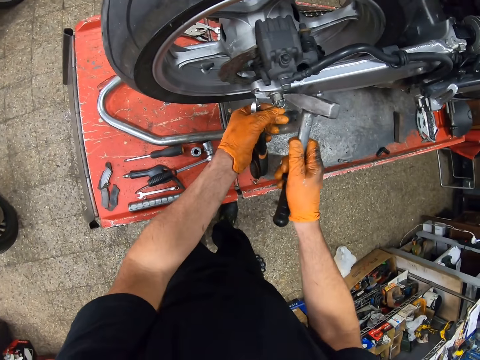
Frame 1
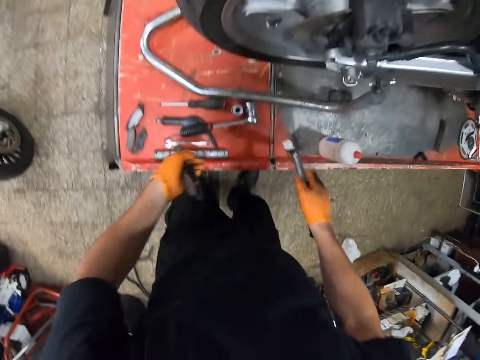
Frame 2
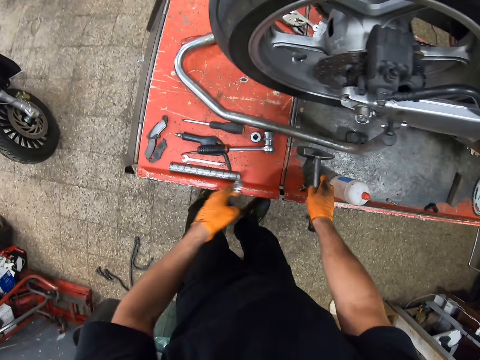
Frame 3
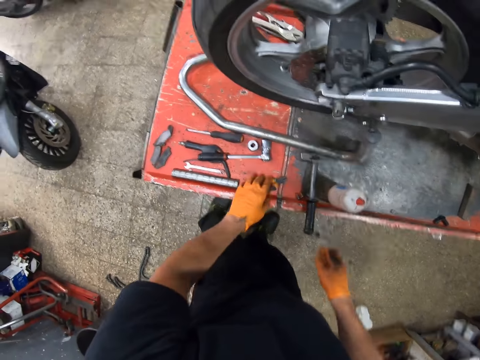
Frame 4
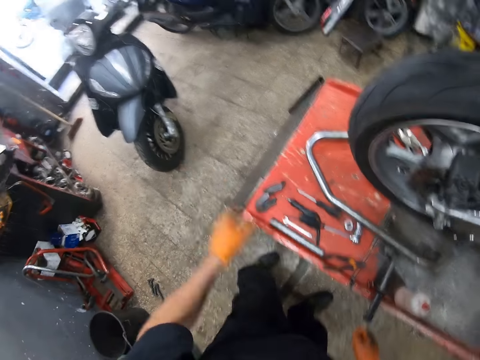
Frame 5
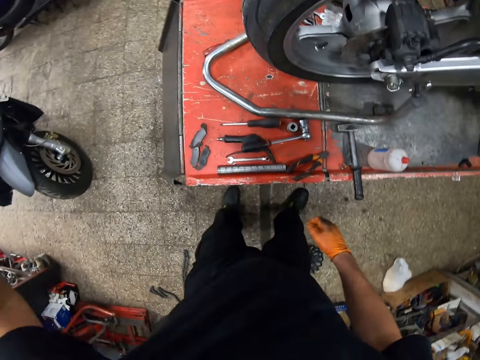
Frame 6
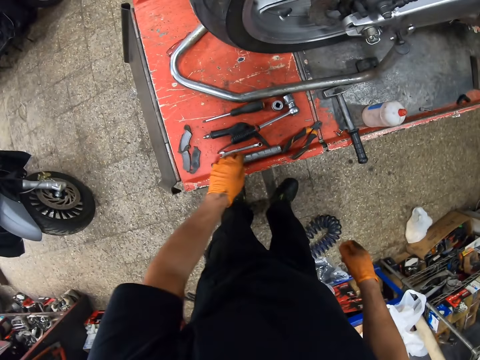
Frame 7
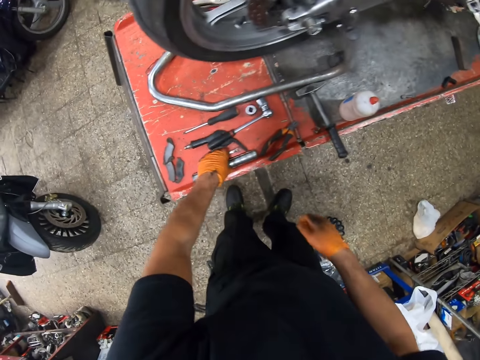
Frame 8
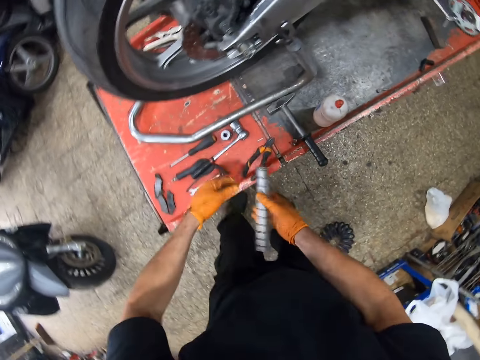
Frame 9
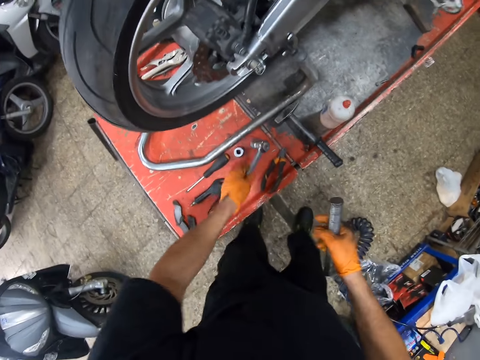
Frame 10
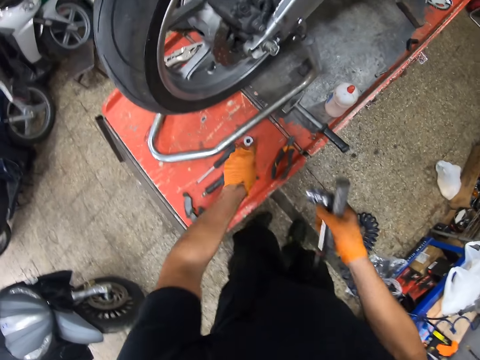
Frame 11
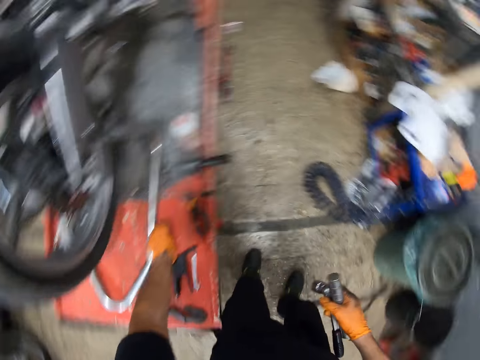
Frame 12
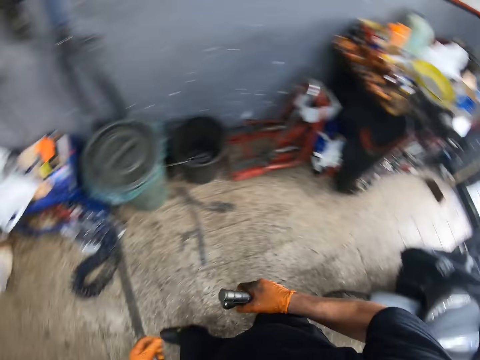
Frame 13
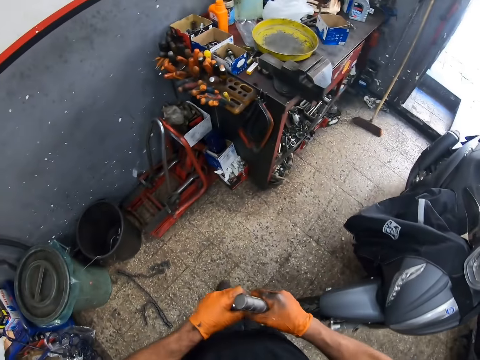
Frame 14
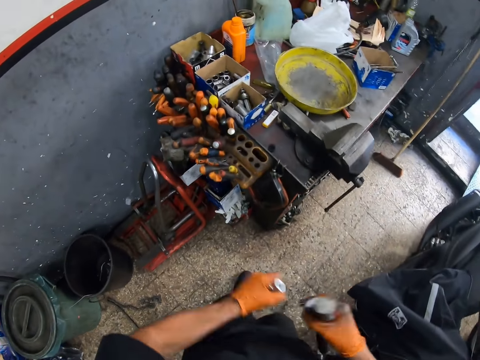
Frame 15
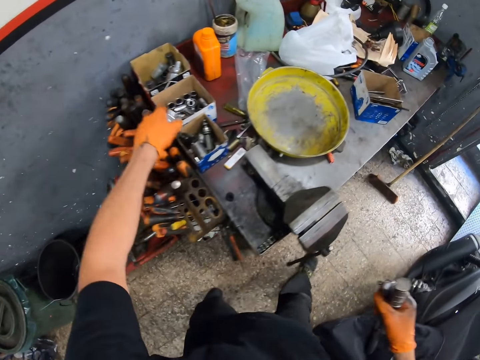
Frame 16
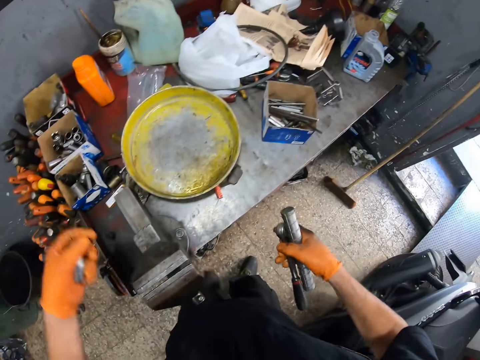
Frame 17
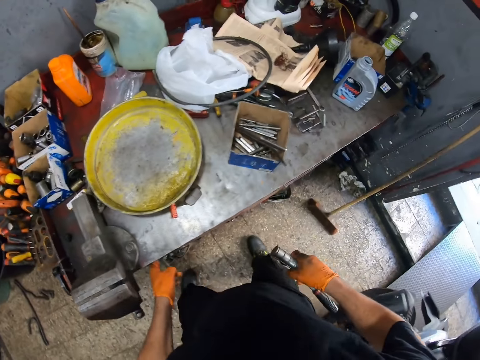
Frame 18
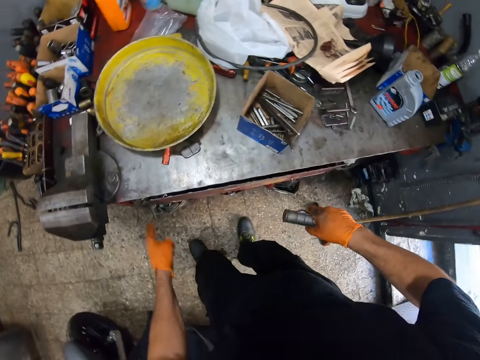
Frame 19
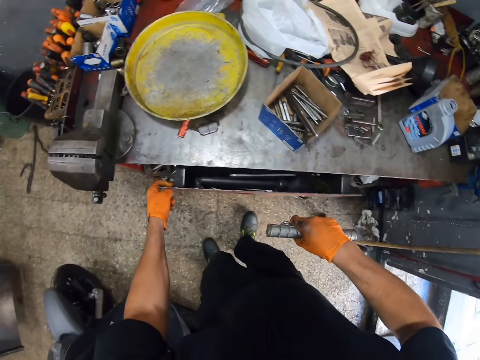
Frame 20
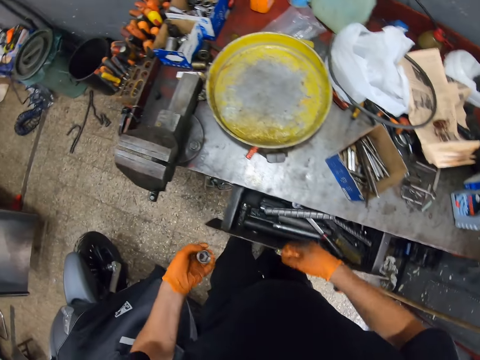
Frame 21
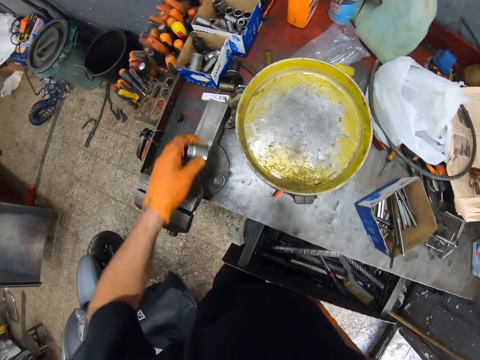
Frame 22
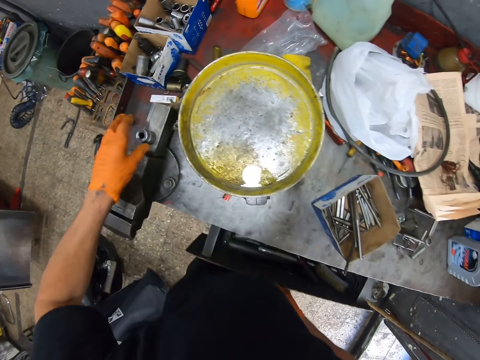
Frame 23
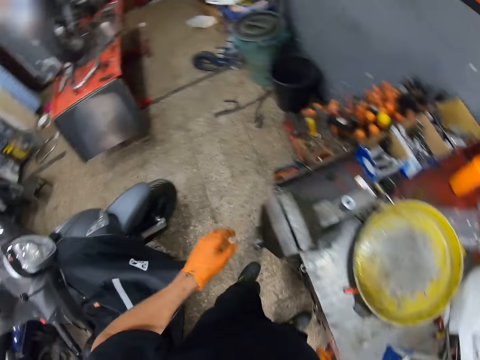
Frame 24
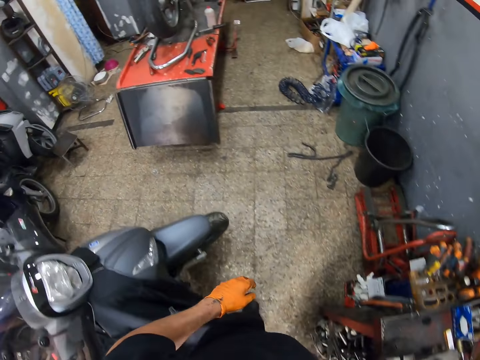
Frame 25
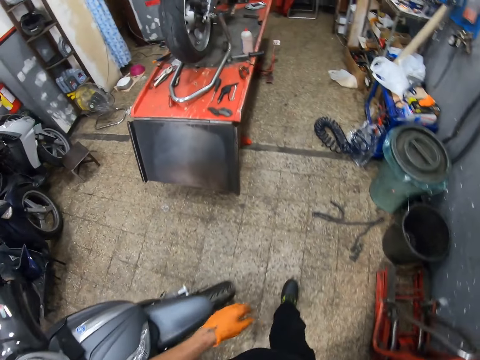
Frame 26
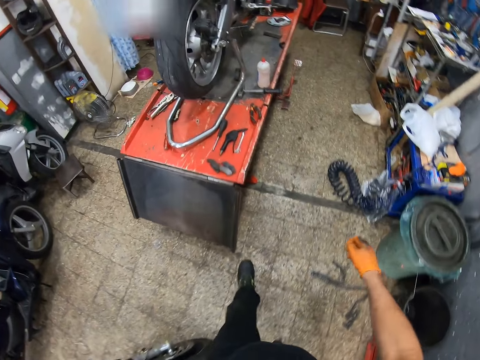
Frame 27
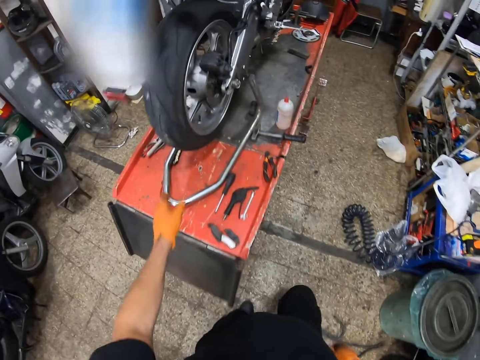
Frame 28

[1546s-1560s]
The camera wearer drops the hammer on the metal with his right gloved hand. He drops the plier on the metal with his left gloved hand. He raises his left hand up. He picks up the metal or steel bar from the metal with his left gloved hand. He passes the metal from his left gloved hand to his right gloved hand. He picks up the ratchet wrench from the metal with his left gloved hand. He passes the ratchet from his left gloved hand to his right gloved hand. He picks up the washer bolt. He walks towards the workbench. He turns around. He throws the washer bolt into the cardboard box. He opens the workbench drawer with his left gloved hand. He puts the steel bar and the ratchet wrench in the workbench drawer with his right gloved hand. He puts the washer bolt on the counter. He turns around. He walks around the garage towards the motorcycle.

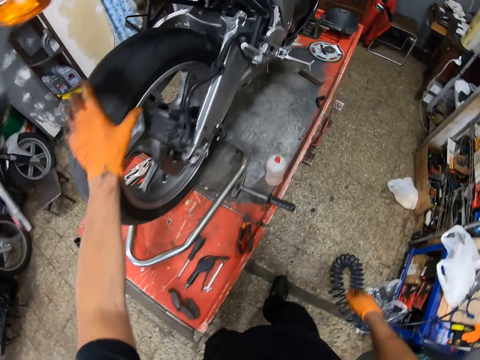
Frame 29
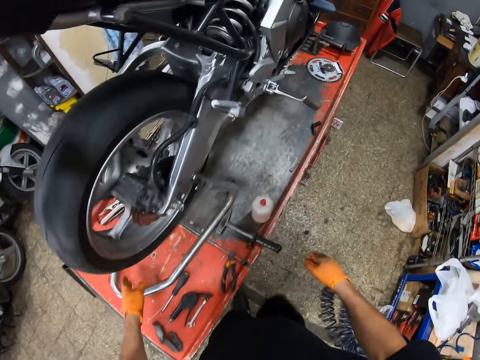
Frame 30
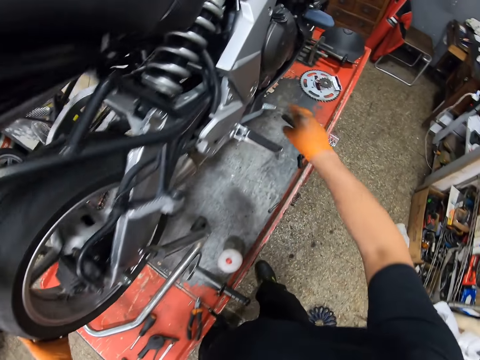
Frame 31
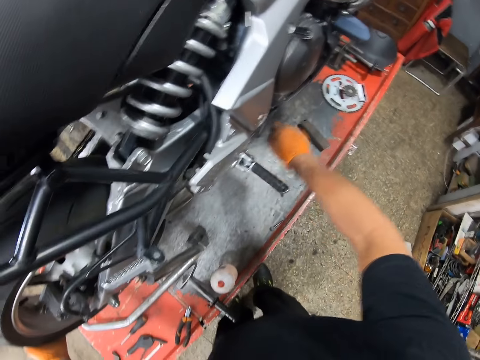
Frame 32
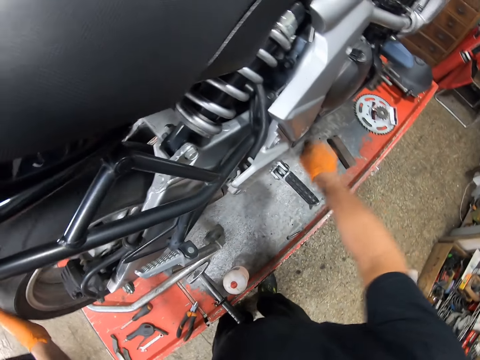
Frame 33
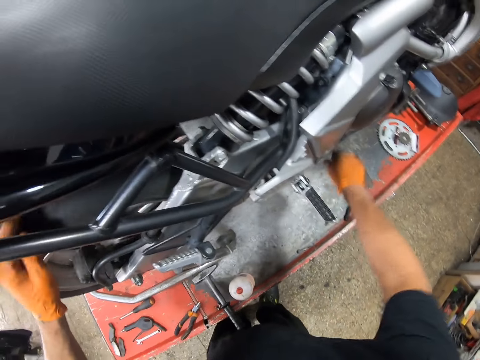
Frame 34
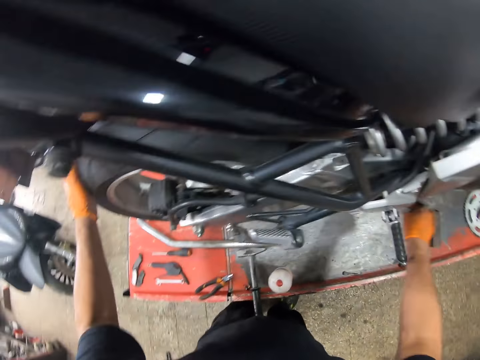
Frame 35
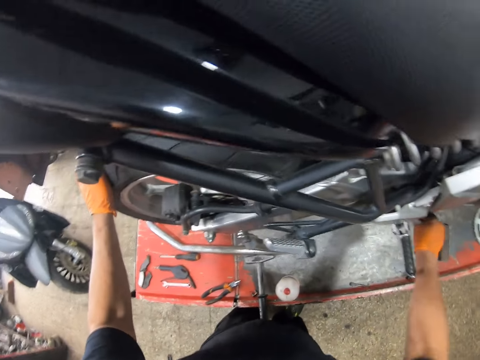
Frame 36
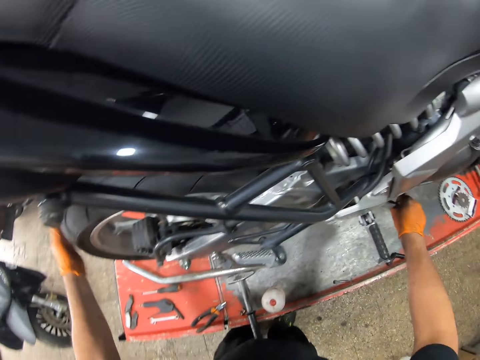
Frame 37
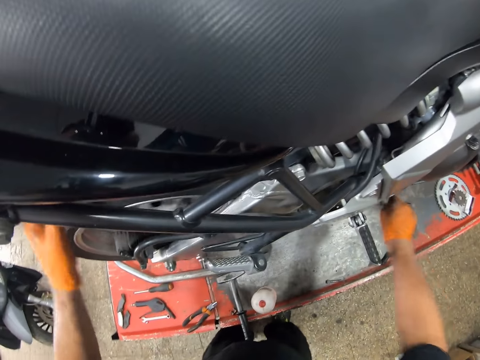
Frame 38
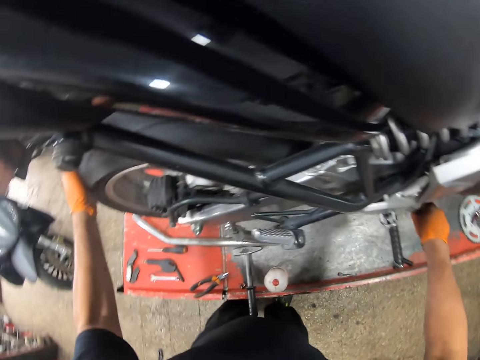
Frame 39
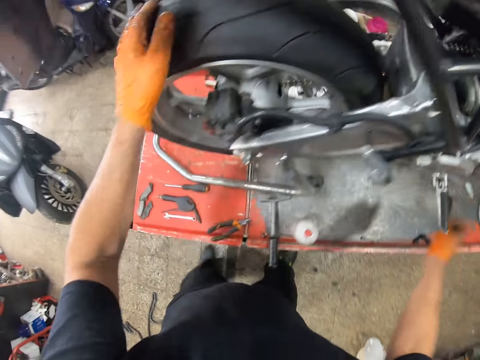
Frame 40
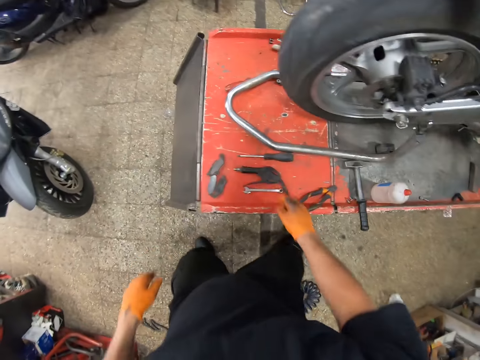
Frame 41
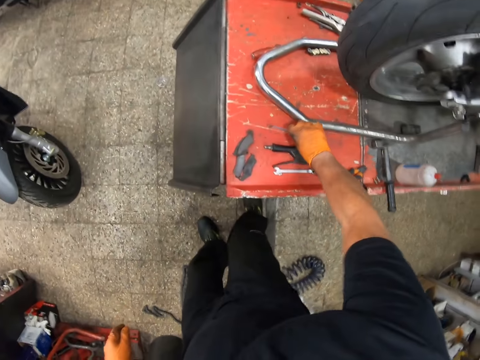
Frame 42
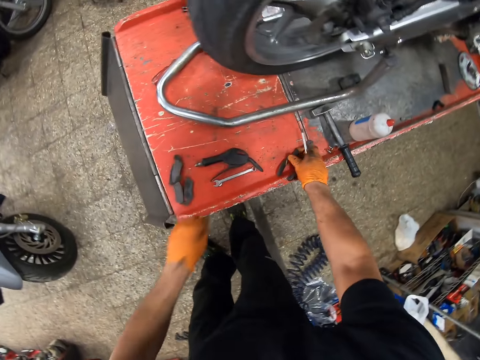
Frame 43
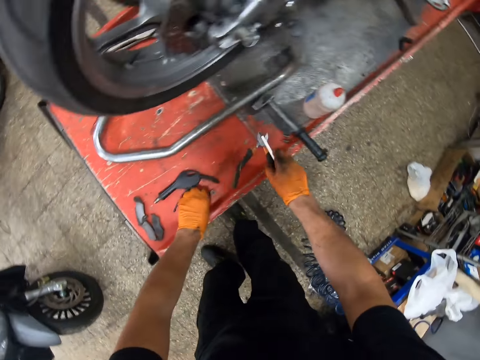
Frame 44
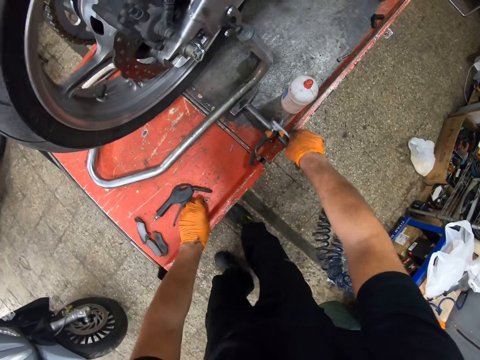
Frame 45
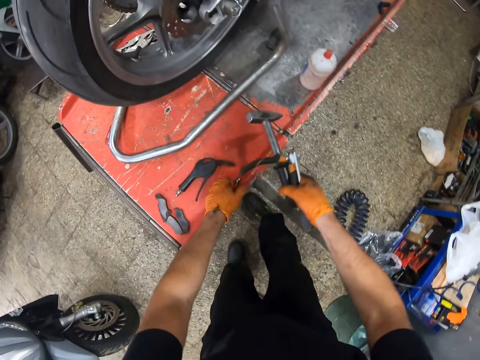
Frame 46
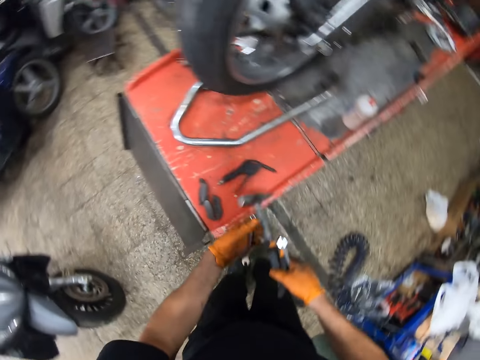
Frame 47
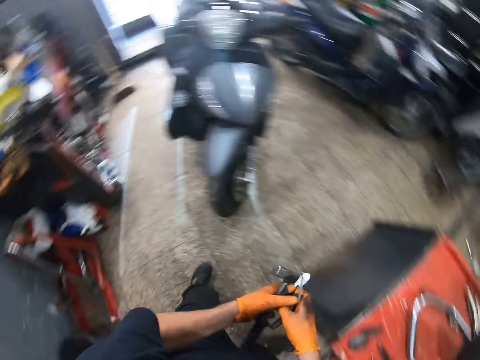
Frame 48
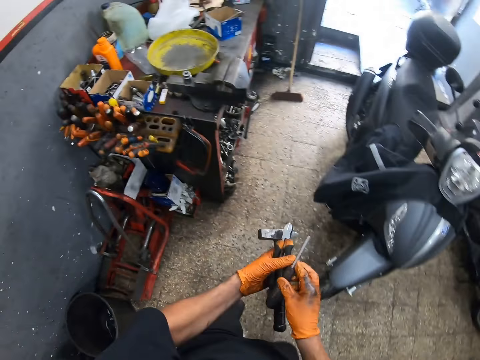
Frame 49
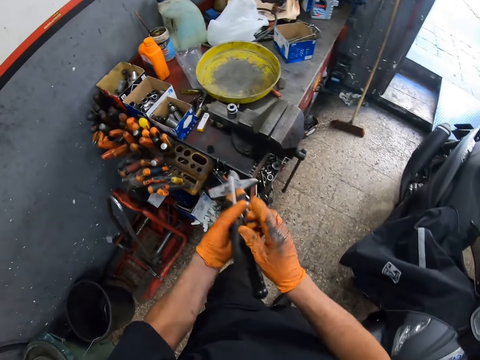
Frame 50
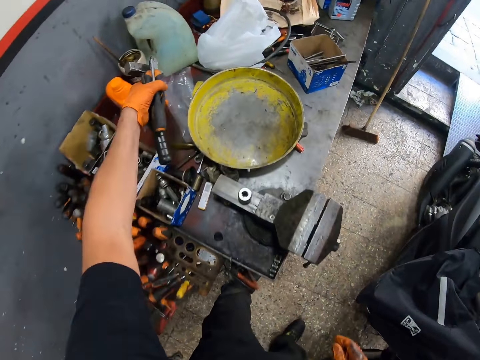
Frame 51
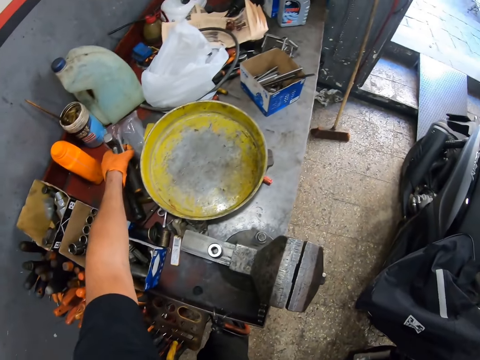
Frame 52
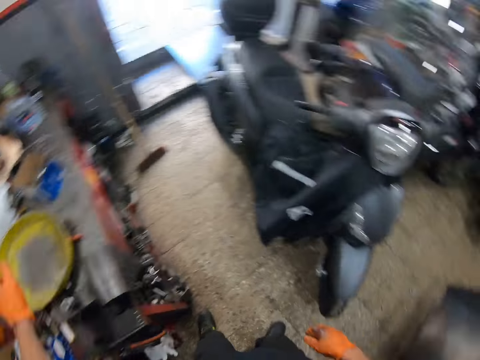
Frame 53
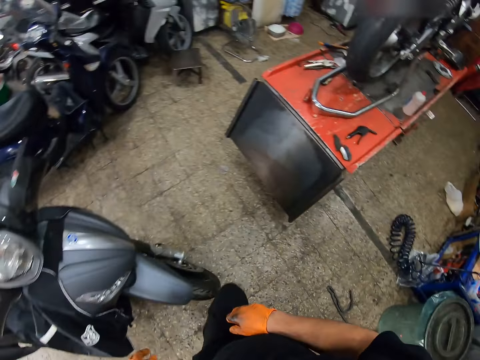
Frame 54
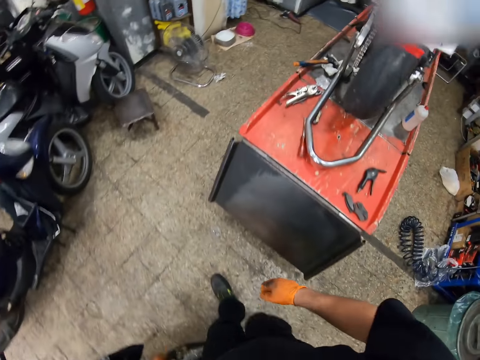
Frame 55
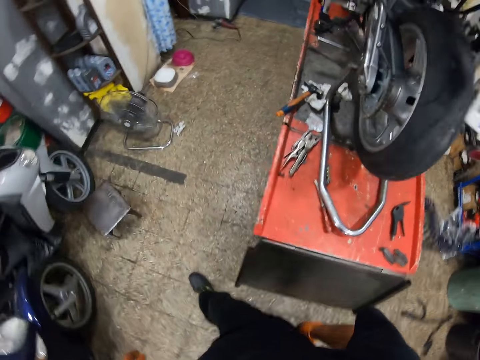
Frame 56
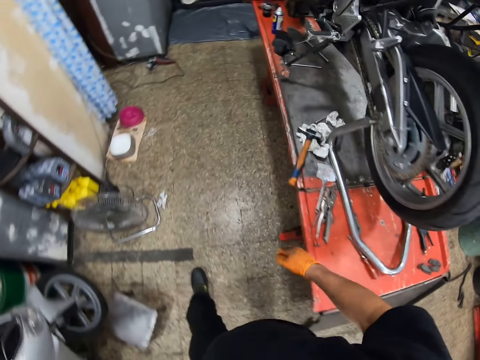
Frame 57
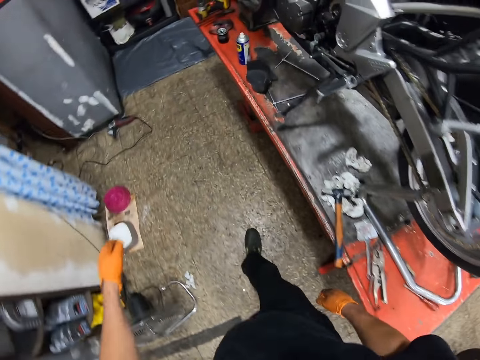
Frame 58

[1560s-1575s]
The camera wearer holds the motorcycle tyre with his left gloved hand. He rotates the wheel. He holds the motorcycle pedal with his right gloved hand. He checks the brake pedal. He holds the motorcycle tyre with his left gloved hand. He rotates the wheel. He picks up a screwdriver from the metal with his right gloved hand. He picks up the plier from the metal with his right gloved hand. He picks up the hammer from the metal with his right gloved hand. He passes the hammer from his right gloved hand to his left gloved hand. He passes the plier from his right gloved hand to his left gloved hand, passes the screwdriver from his right gloved hand to his left gloved hand. He walks around the garage towards the workbench. He drops the plier on the workbench with his left gloved hand, drops the hammer on the workbench with his left gloved hand, drops the screwdriver on the workbench with his left gloved hand. He turns around. He walks around the garage towards the metal.
